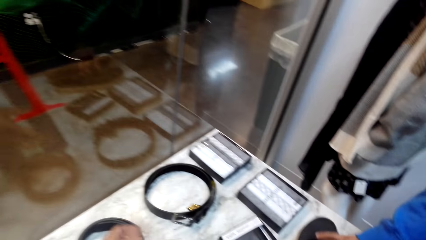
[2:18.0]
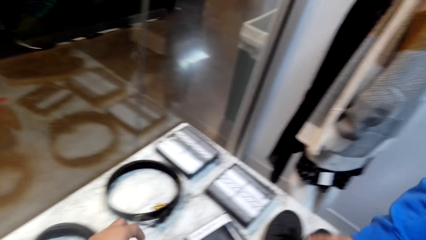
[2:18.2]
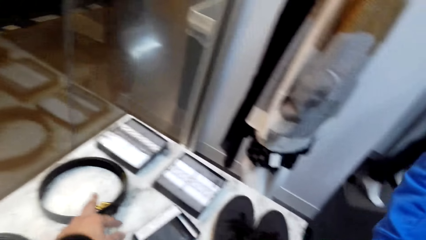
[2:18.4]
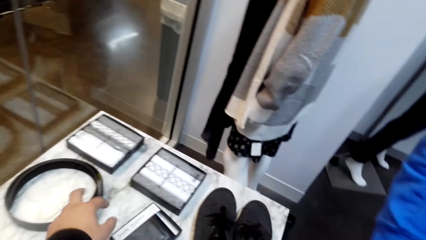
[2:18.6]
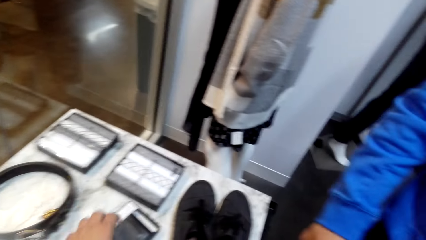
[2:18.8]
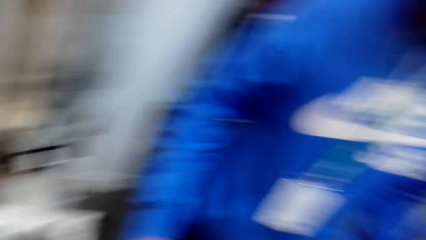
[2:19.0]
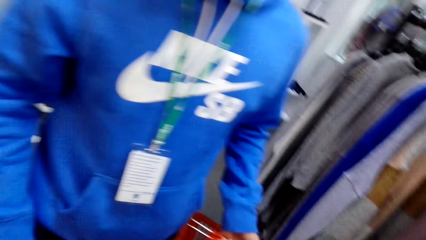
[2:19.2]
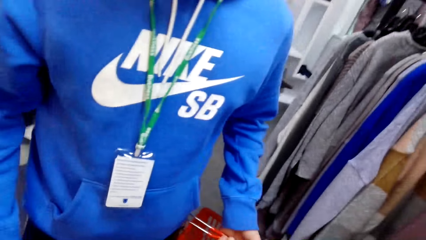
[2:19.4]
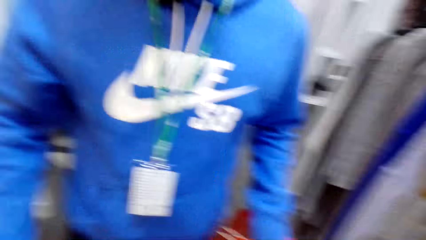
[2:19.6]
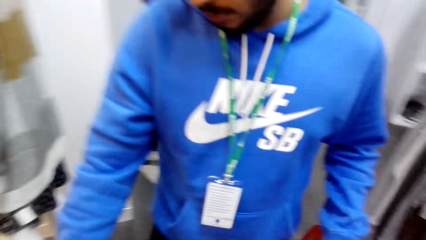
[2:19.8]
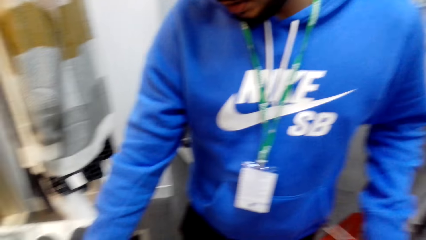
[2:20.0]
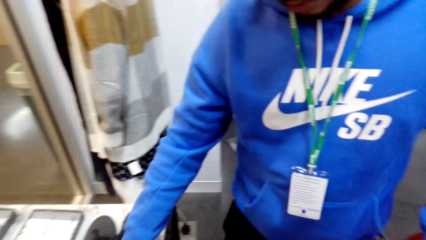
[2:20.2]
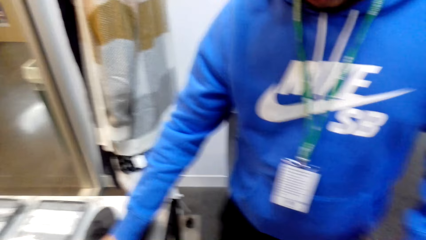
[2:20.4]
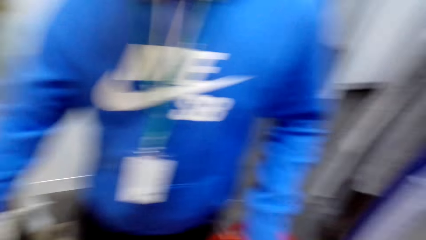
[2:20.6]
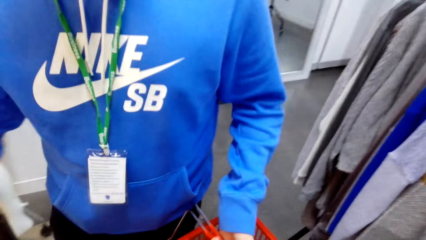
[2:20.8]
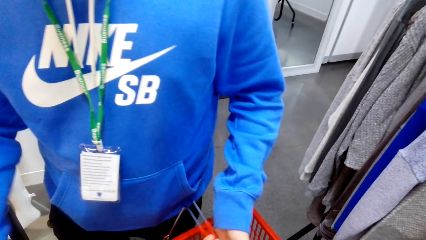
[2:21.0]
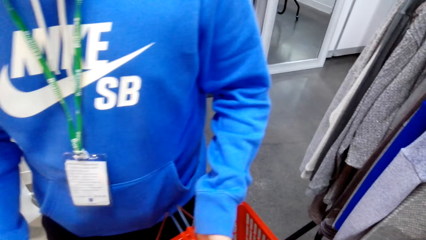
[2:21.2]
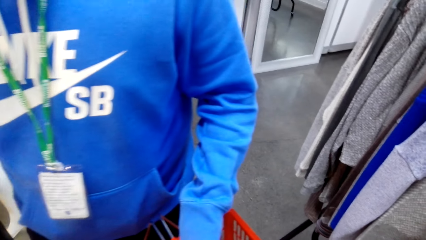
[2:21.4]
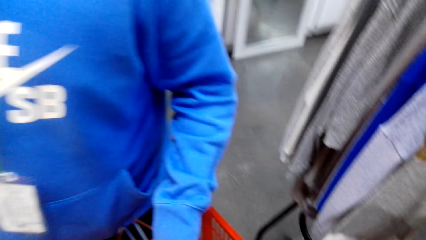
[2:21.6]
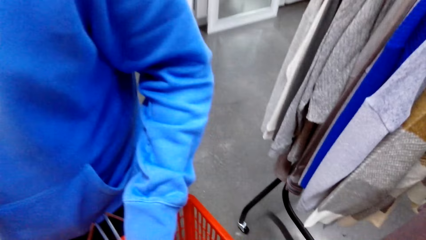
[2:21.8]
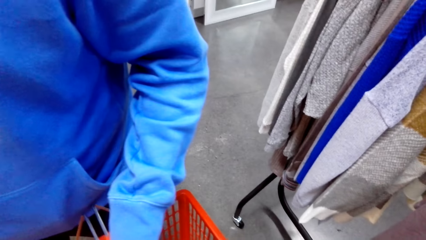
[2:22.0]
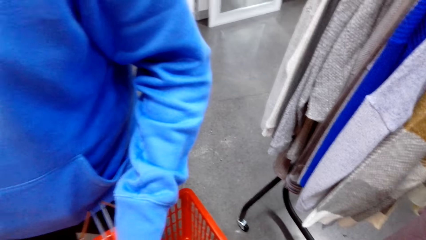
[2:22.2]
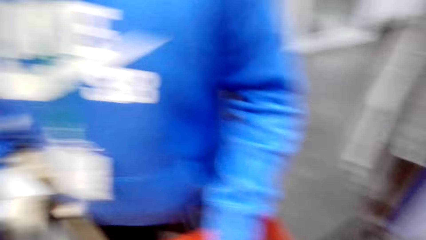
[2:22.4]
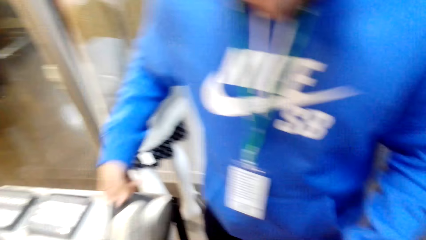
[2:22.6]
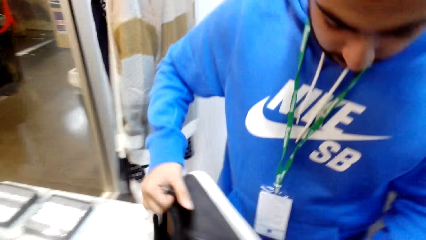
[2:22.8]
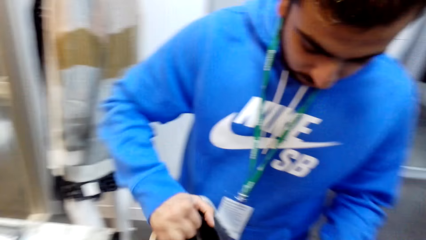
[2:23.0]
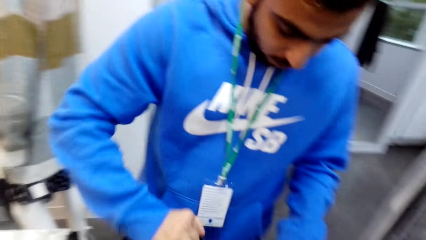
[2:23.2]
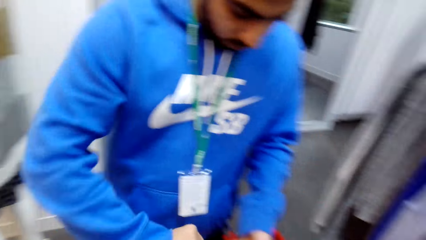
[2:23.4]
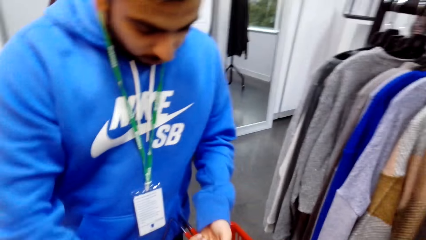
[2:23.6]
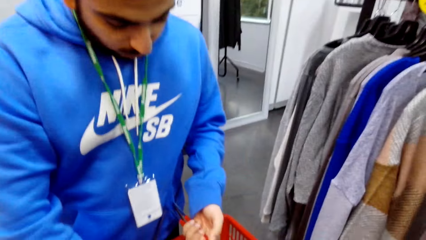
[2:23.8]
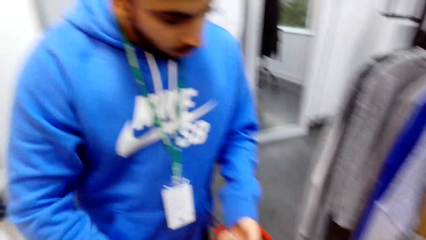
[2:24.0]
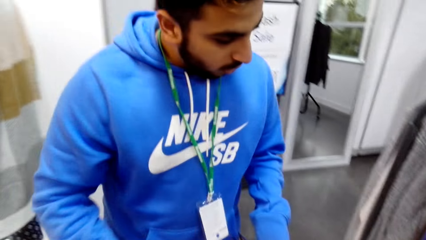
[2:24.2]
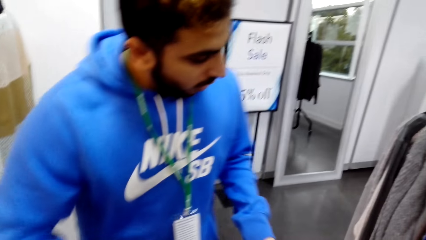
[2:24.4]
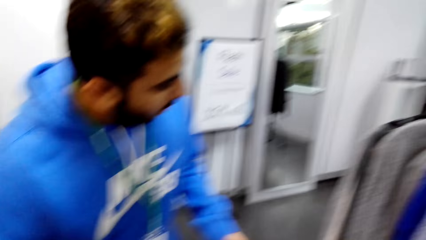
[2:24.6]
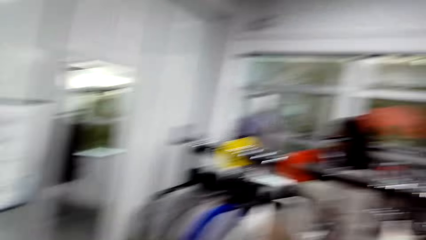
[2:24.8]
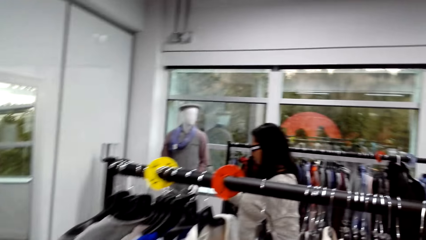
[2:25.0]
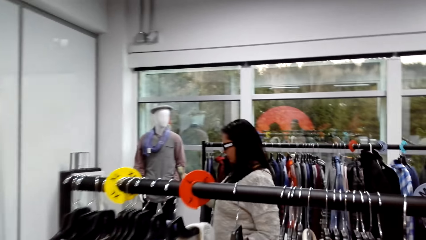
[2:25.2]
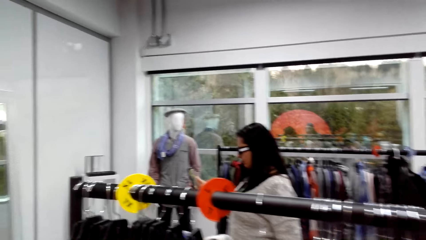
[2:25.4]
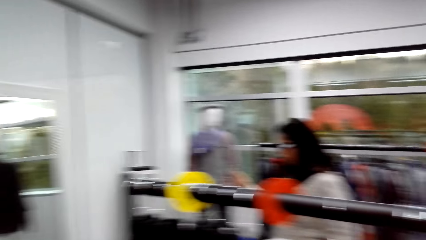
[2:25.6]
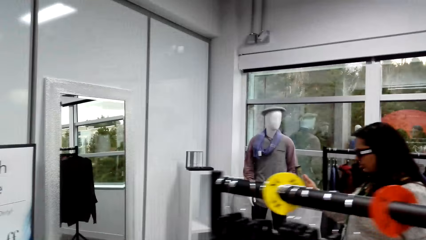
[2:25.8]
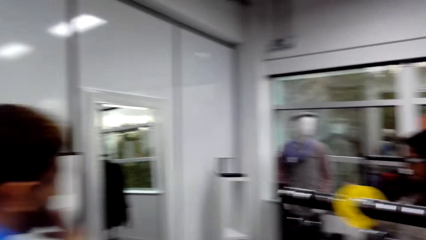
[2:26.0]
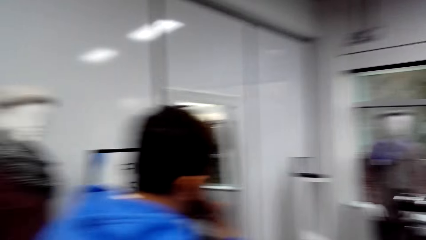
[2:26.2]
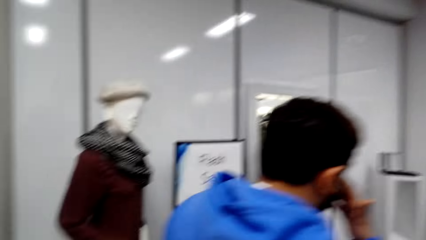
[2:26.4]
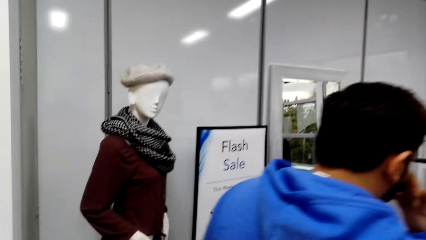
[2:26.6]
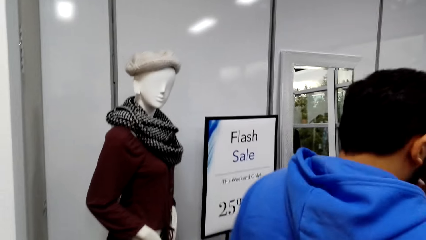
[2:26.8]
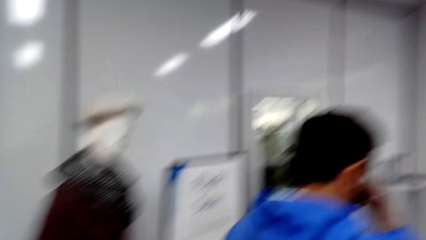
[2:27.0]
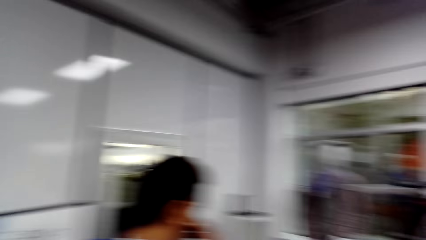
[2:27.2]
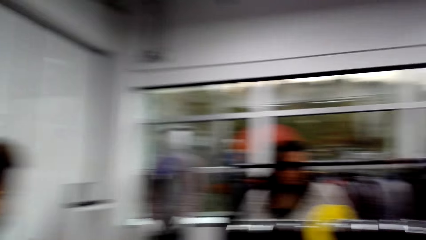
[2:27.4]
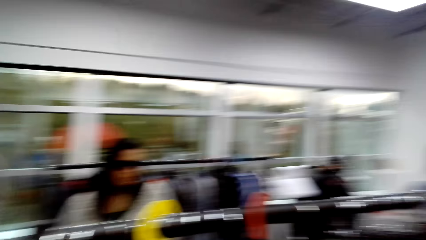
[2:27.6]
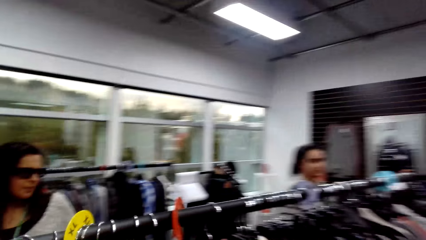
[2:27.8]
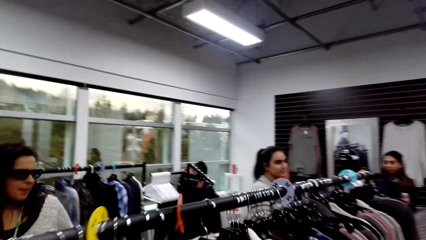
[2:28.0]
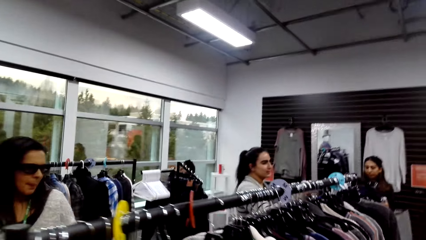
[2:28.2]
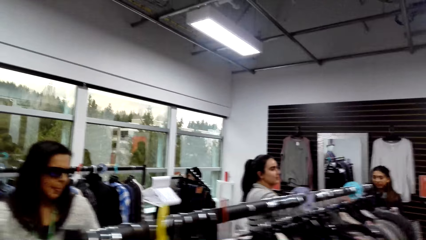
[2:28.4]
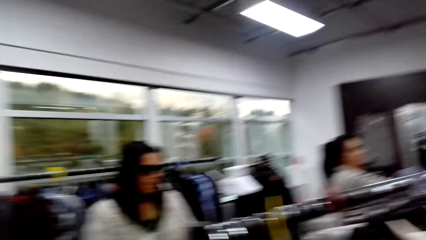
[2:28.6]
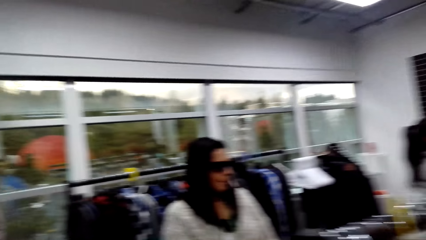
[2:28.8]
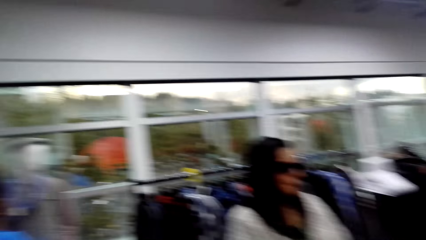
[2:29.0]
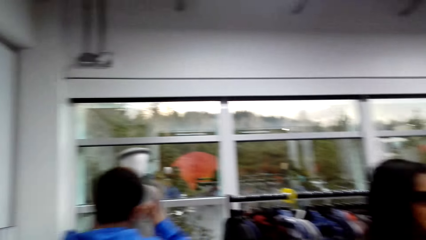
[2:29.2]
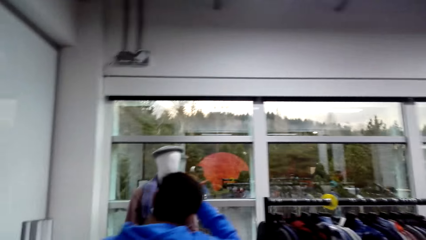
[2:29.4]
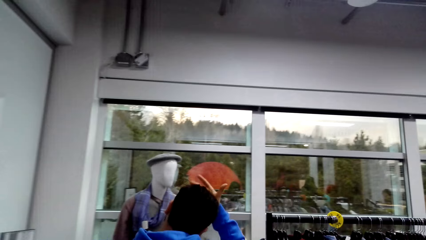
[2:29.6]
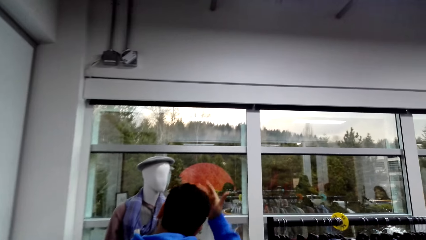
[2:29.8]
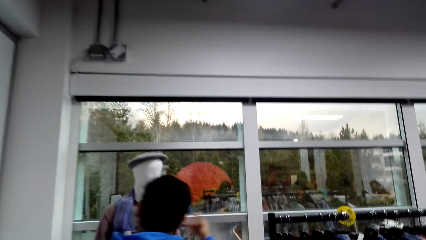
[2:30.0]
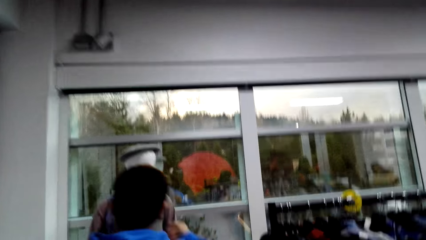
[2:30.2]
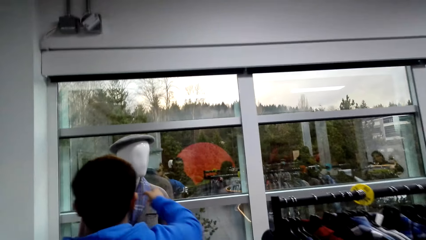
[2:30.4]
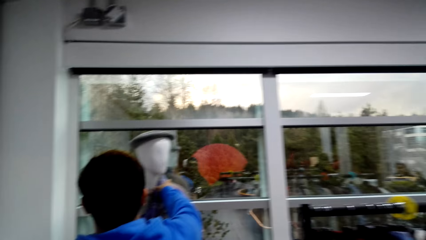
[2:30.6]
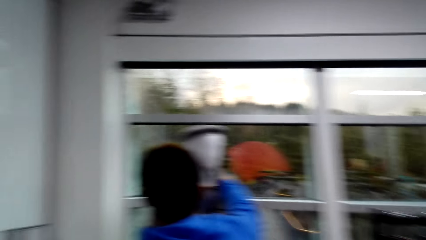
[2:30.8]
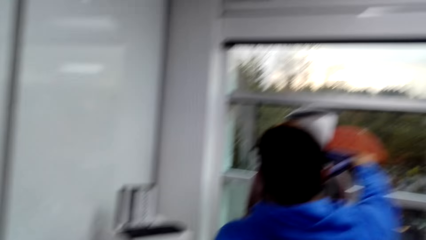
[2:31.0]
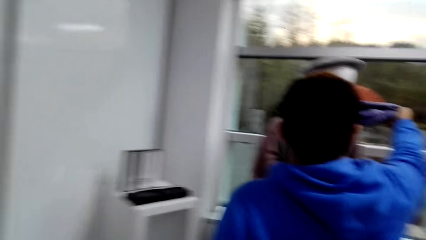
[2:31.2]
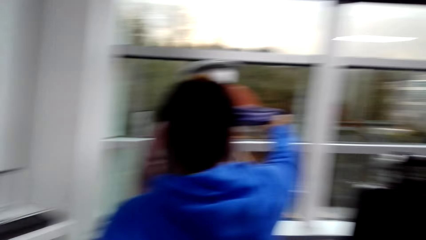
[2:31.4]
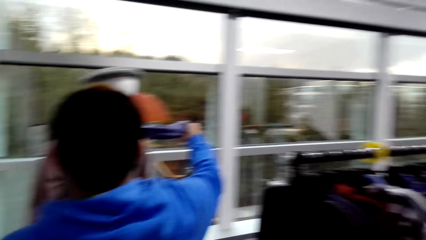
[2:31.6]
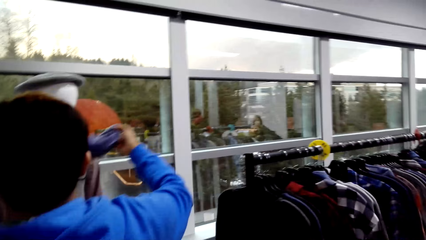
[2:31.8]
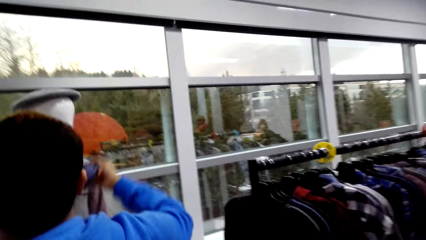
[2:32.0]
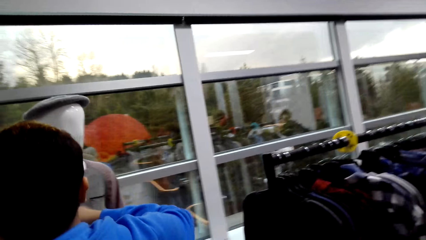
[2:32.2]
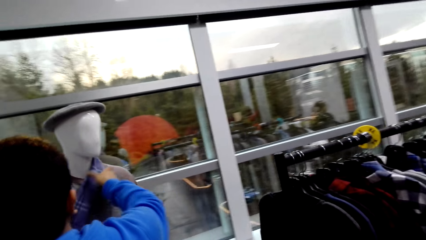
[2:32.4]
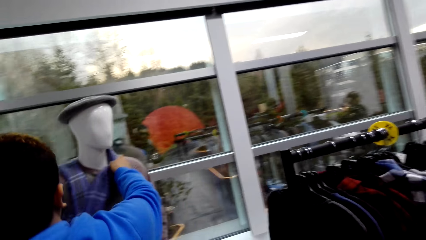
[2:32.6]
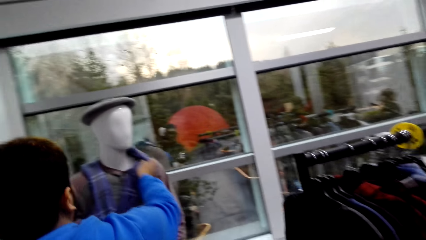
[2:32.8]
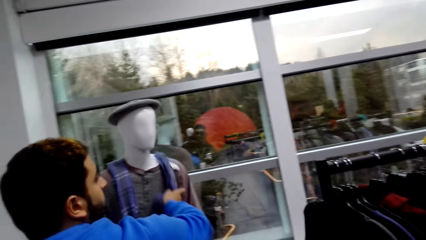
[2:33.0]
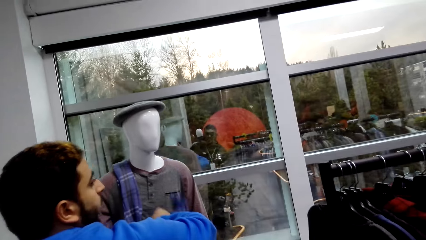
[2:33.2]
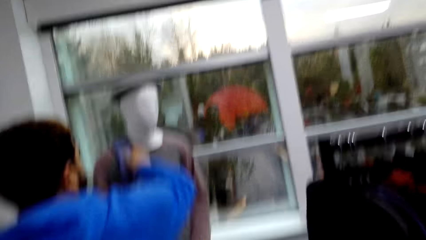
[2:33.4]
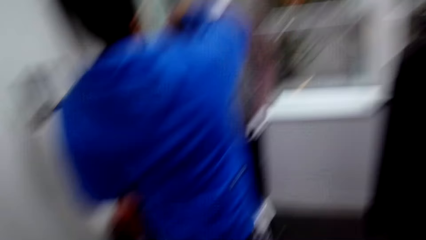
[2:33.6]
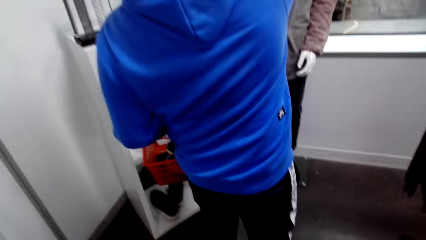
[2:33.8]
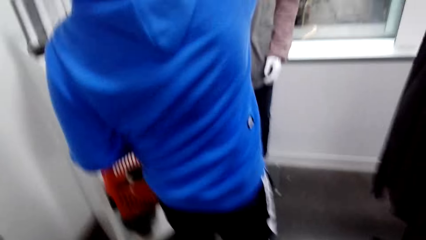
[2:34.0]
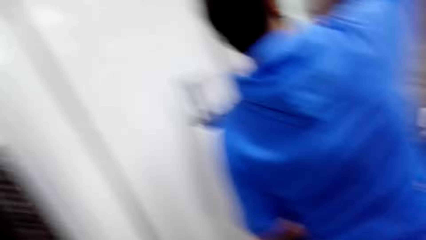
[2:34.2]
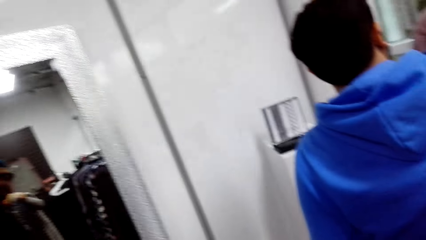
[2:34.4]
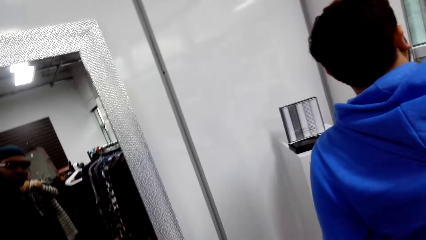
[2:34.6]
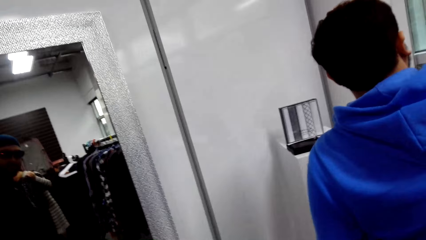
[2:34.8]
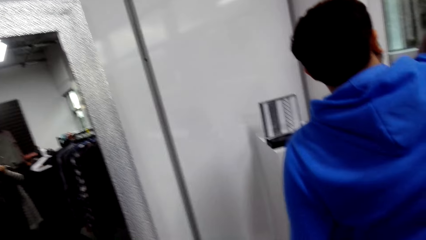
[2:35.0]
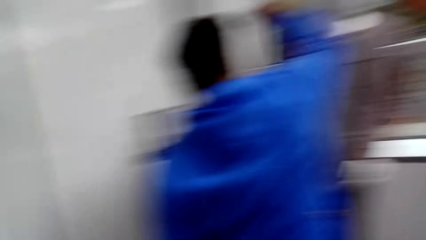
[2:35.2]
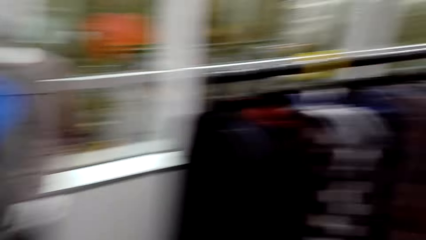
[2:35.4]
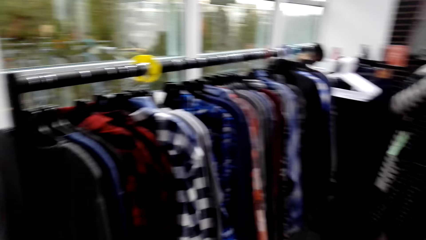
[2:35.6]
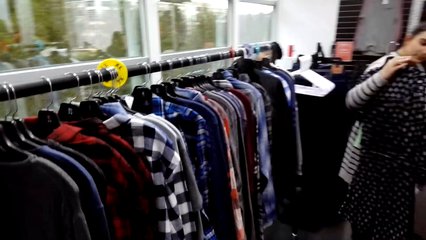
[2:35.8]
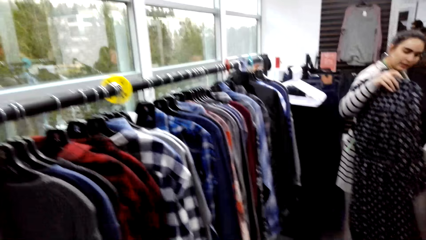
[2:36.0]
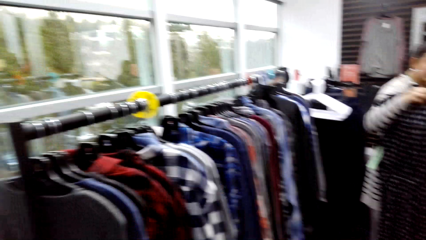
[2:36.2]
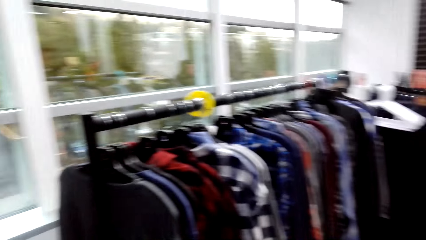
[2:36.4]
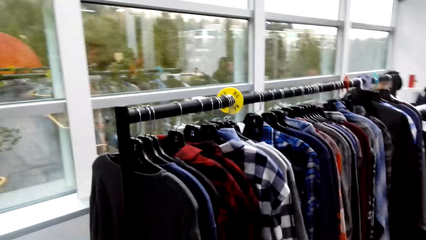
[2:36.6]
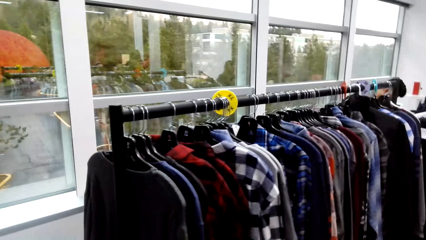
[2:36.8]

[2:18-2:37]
The camera wearer touches something. A man takes the shoes from the table. The camera wearer dialogues with another man. They dialogue with the other man again. The other man removes the scarf from the dummy.
